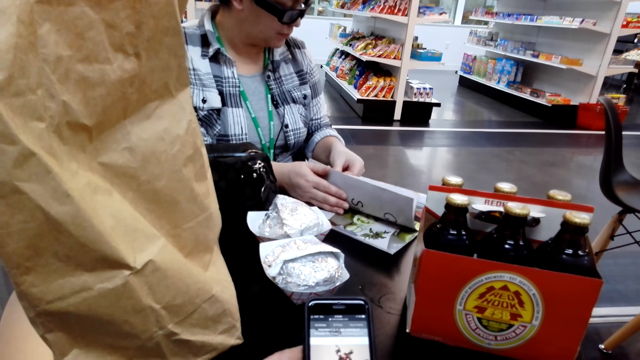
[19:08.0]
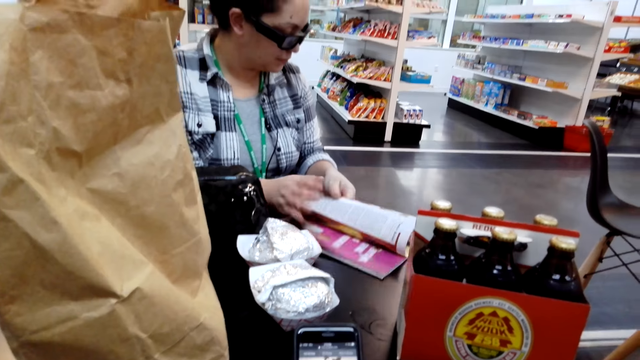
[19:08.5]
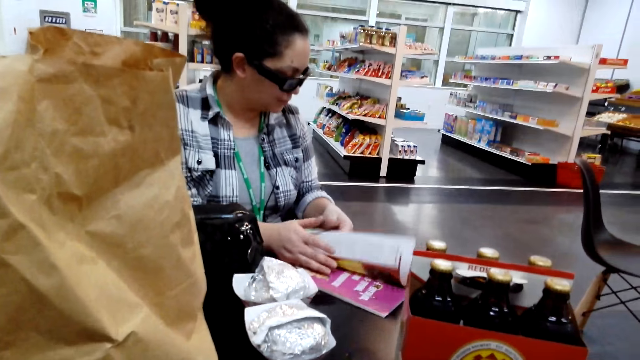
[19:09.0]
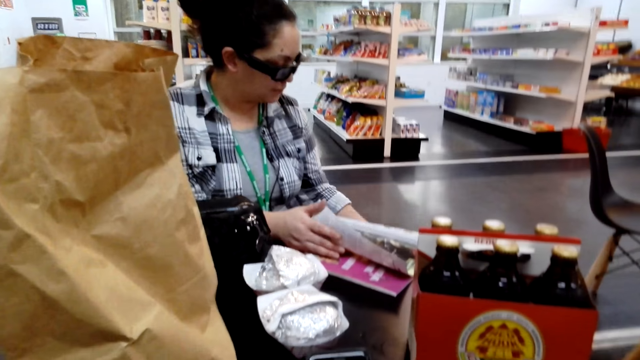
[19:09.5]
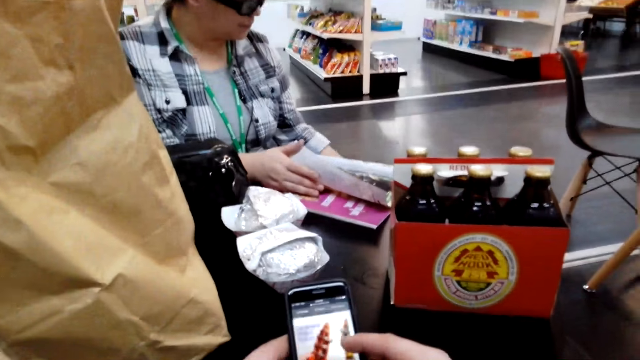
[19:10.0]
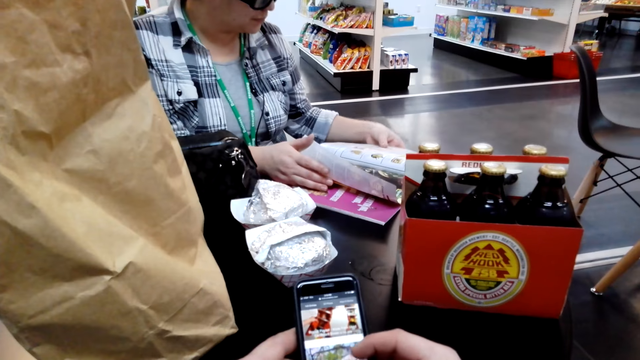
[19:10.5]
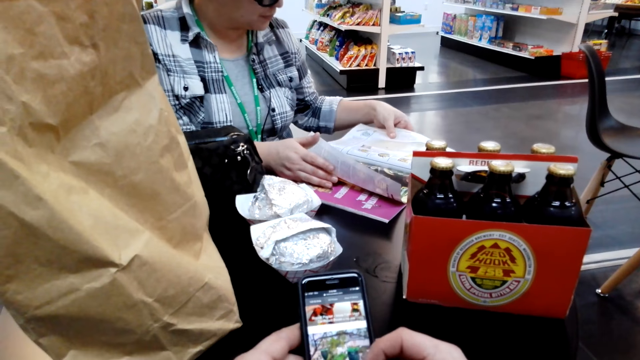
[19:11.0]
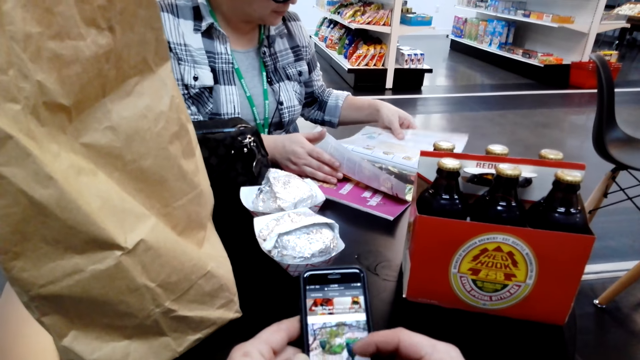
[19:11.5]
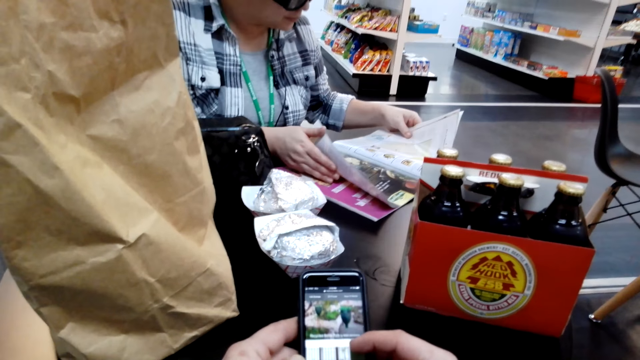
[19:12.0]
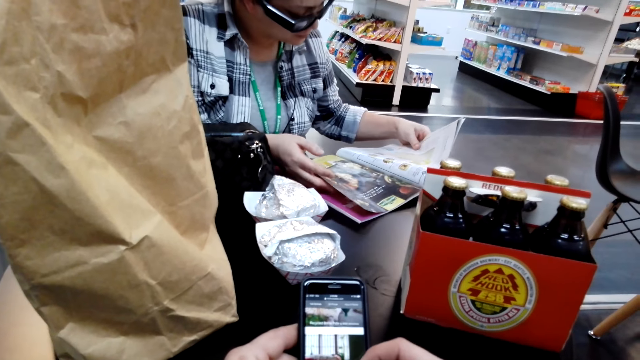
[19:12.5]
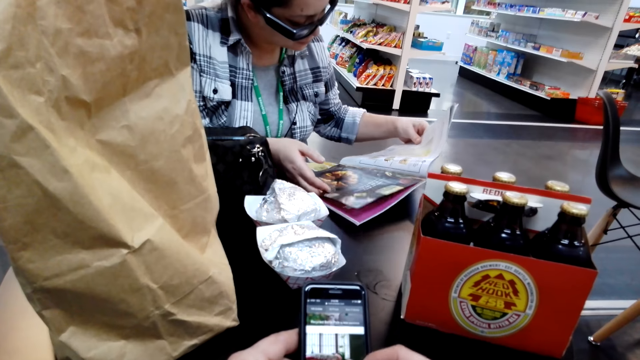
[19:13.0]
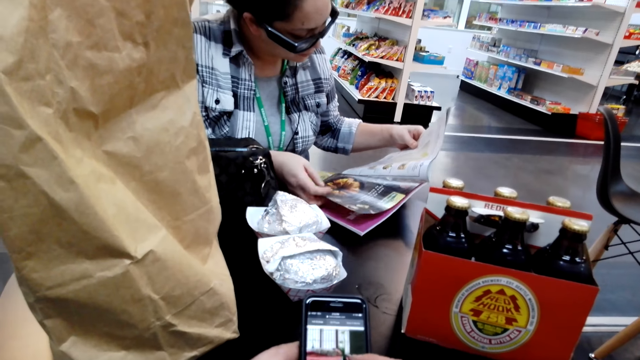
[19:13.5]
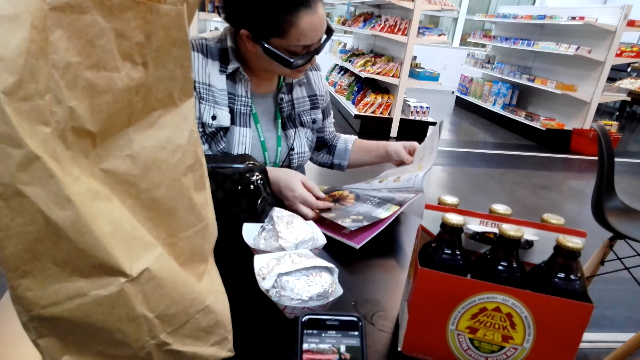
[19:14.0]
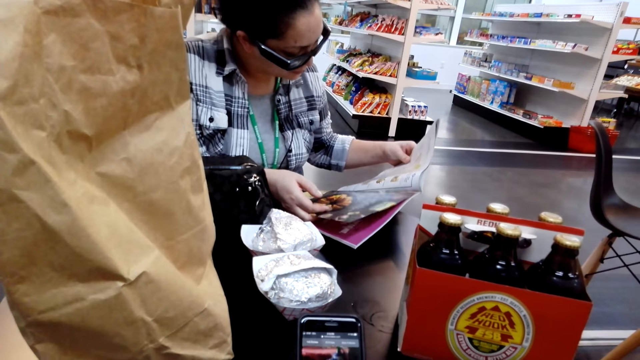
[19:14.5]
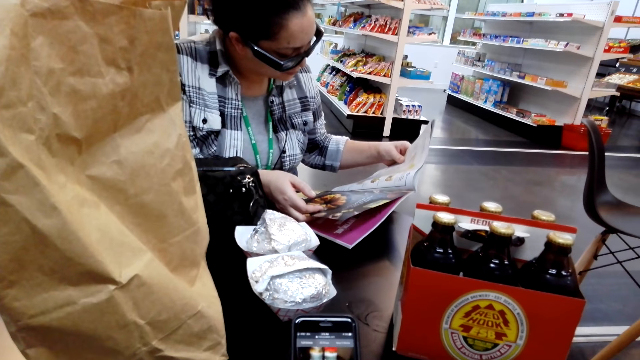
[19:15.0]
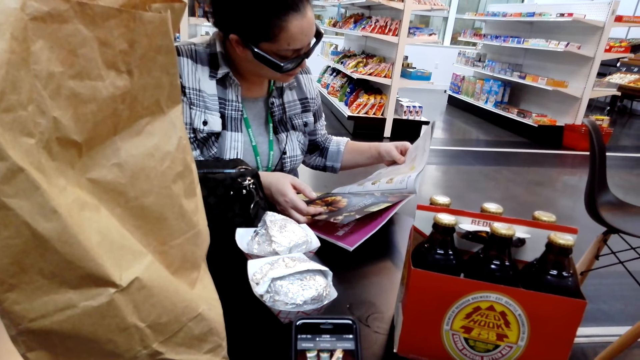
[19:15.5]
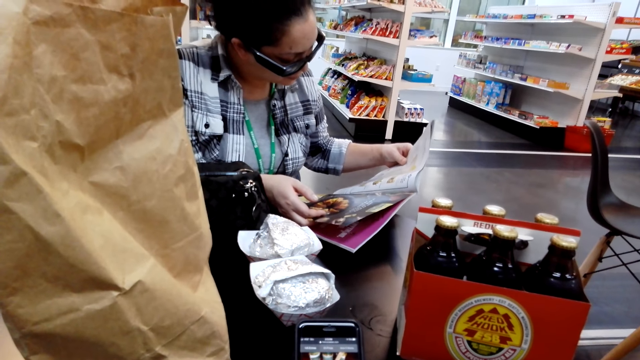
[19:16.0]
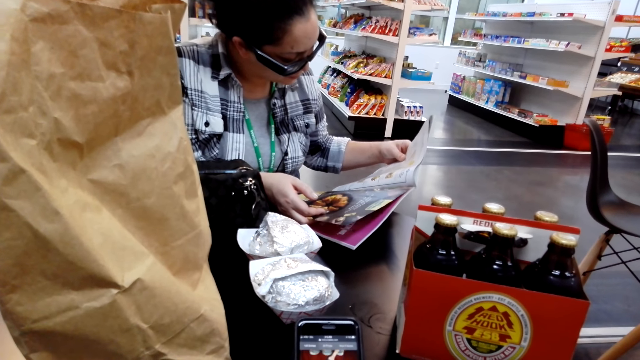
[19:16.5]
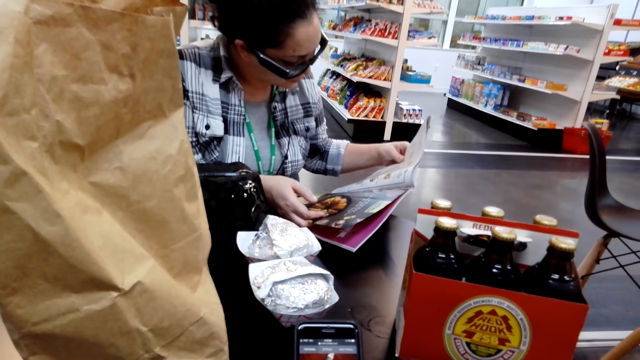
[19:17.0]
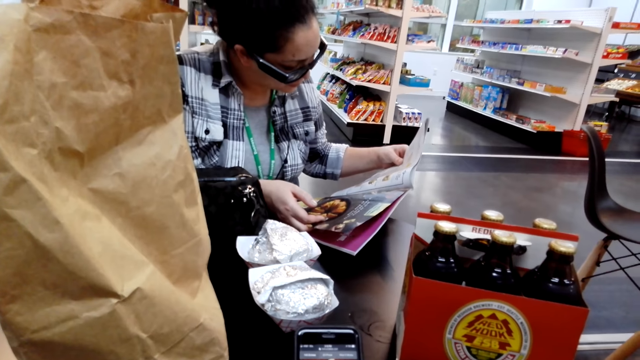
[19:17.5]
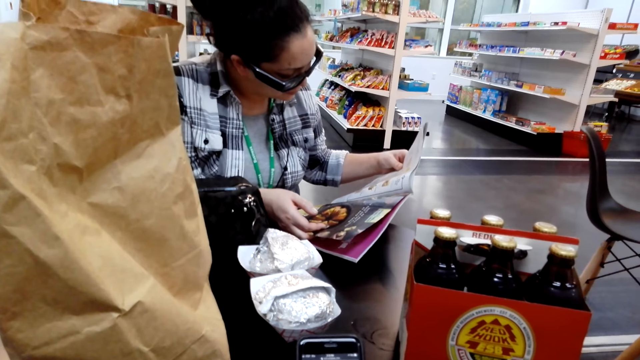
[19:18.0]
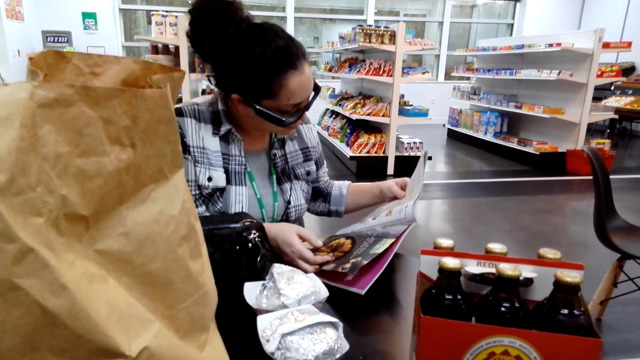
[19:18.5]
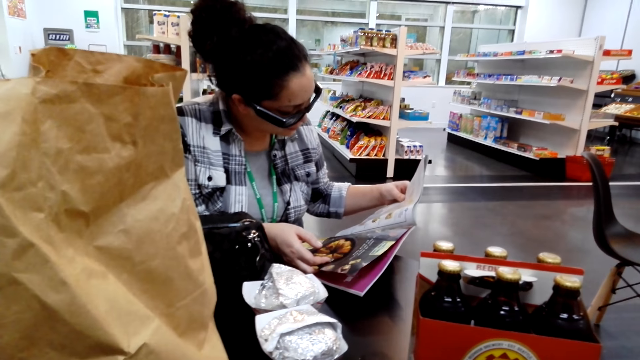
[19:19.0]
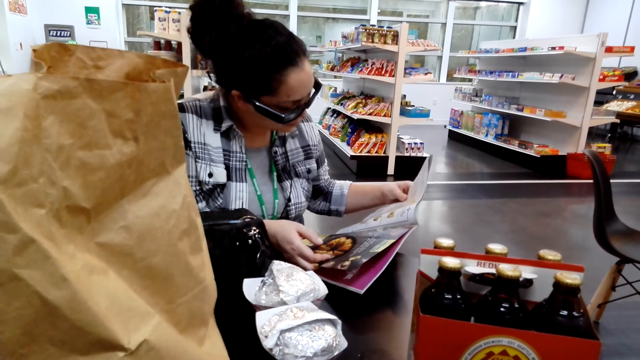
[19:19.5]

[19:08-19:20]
The camera wearer scrolls through the phone. They sing.

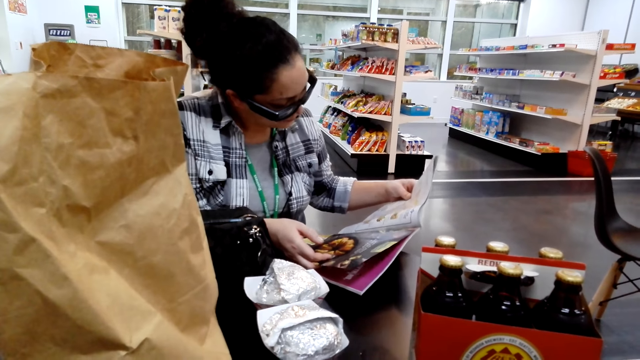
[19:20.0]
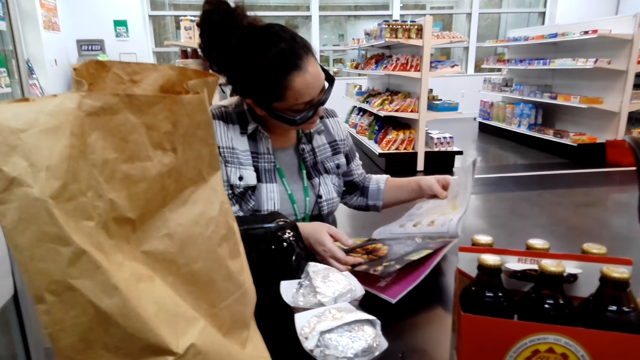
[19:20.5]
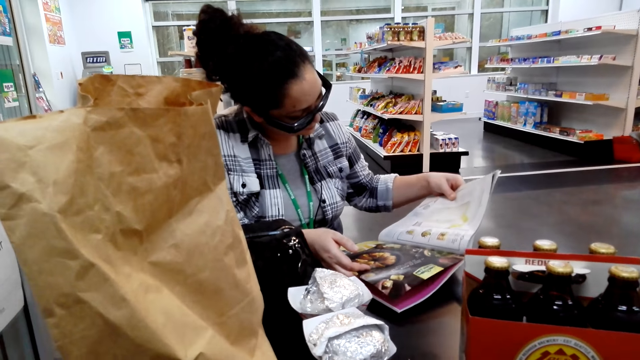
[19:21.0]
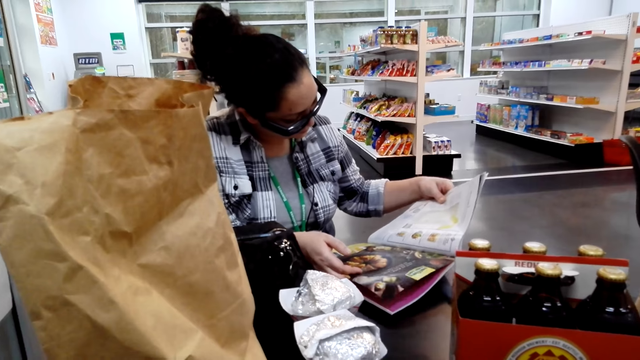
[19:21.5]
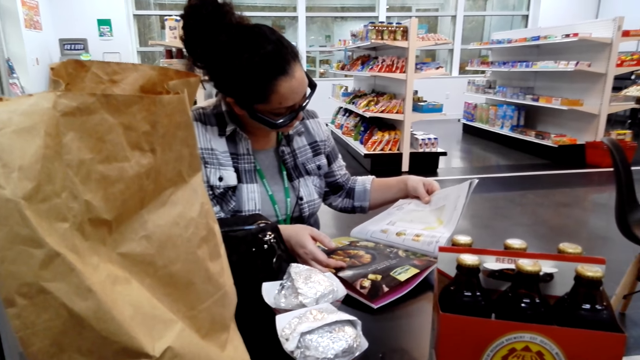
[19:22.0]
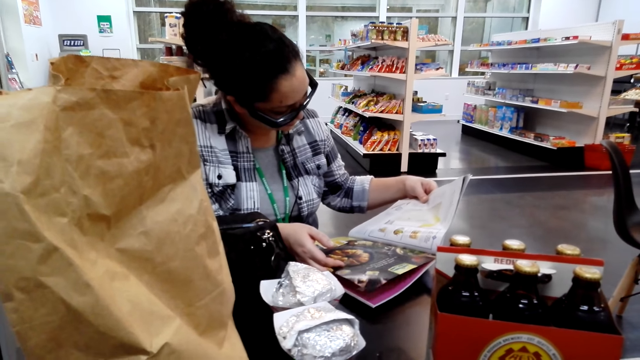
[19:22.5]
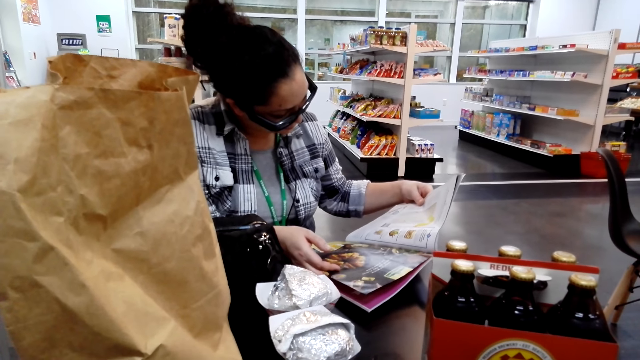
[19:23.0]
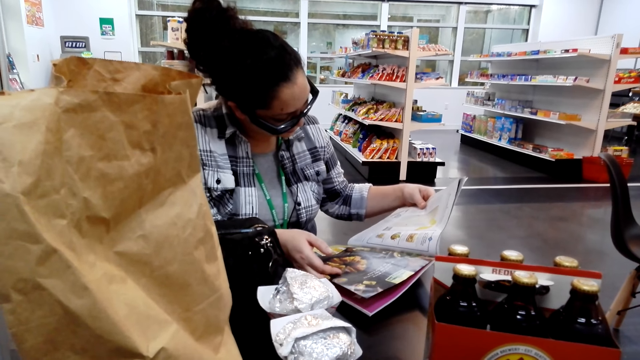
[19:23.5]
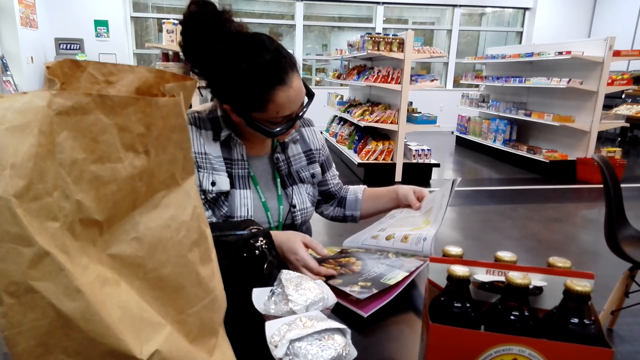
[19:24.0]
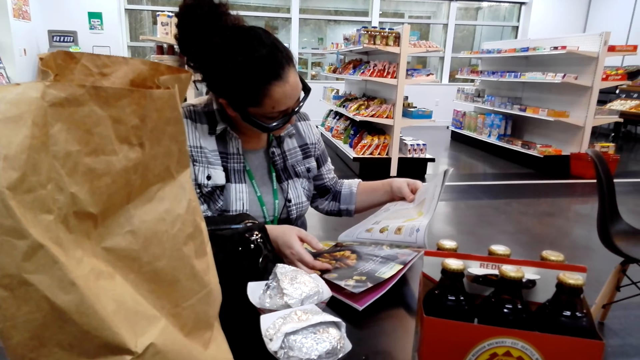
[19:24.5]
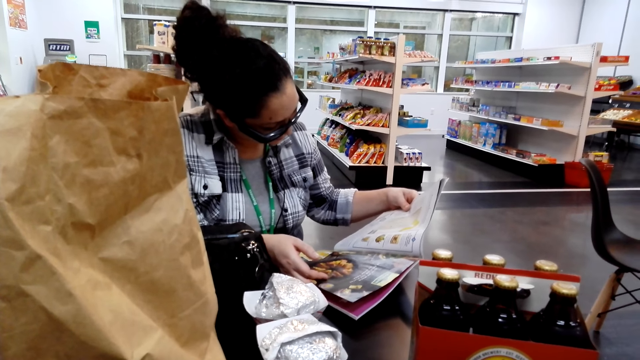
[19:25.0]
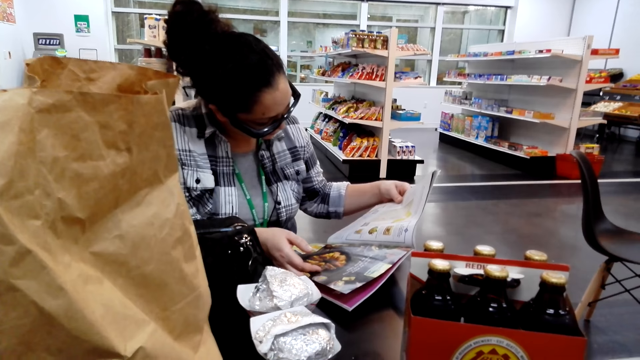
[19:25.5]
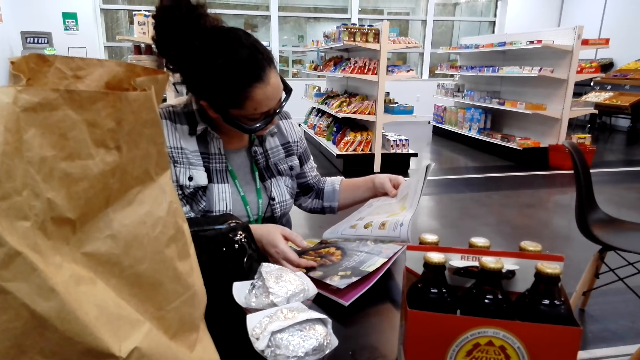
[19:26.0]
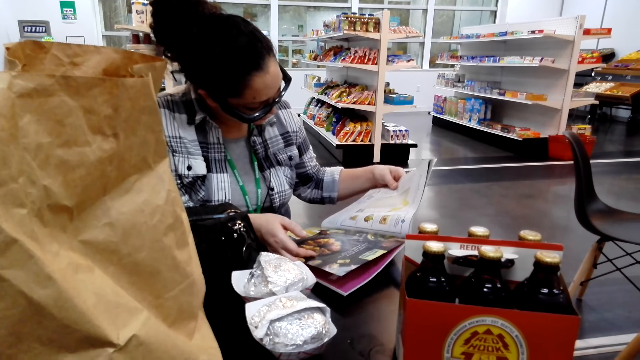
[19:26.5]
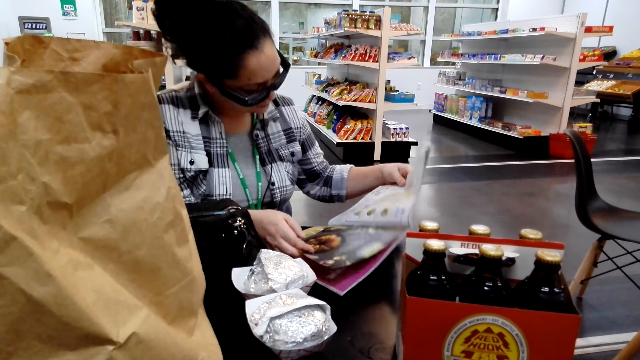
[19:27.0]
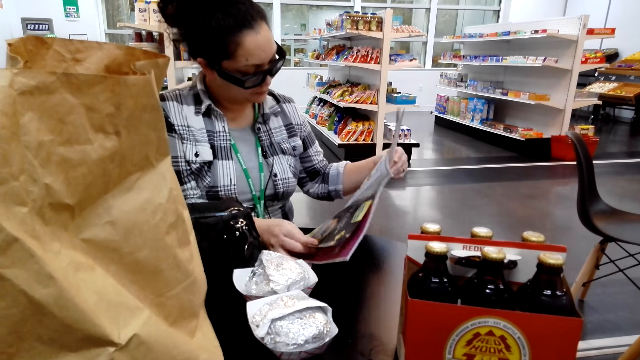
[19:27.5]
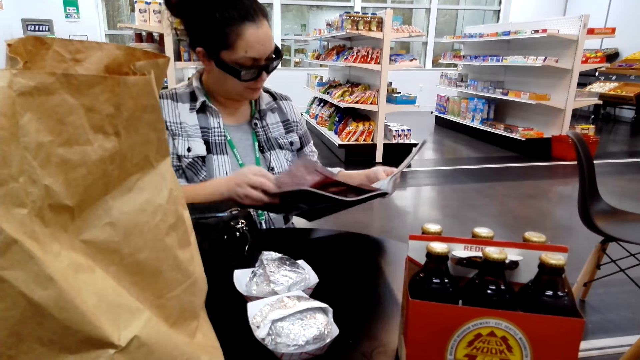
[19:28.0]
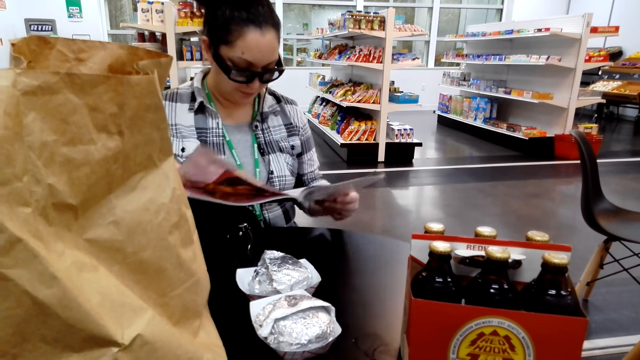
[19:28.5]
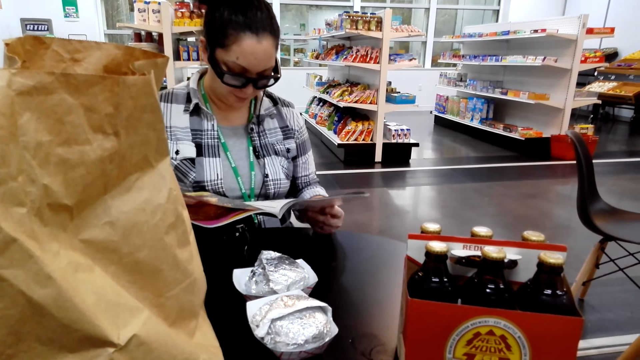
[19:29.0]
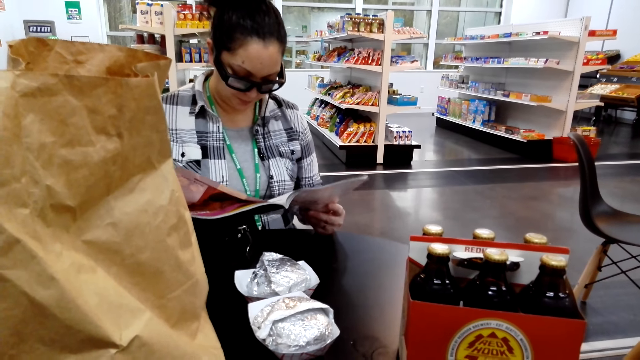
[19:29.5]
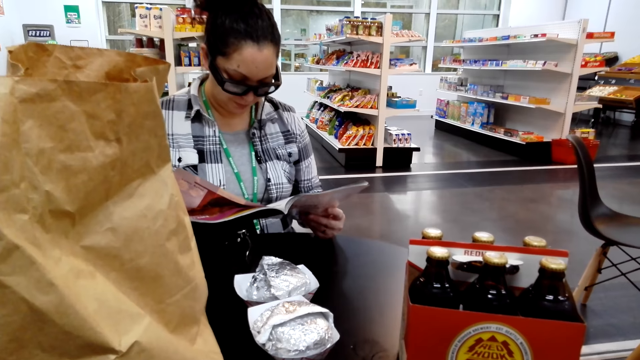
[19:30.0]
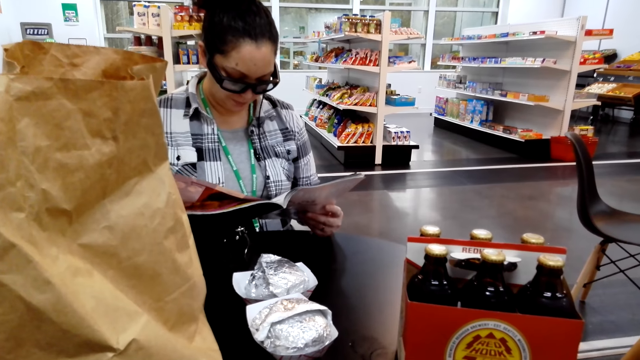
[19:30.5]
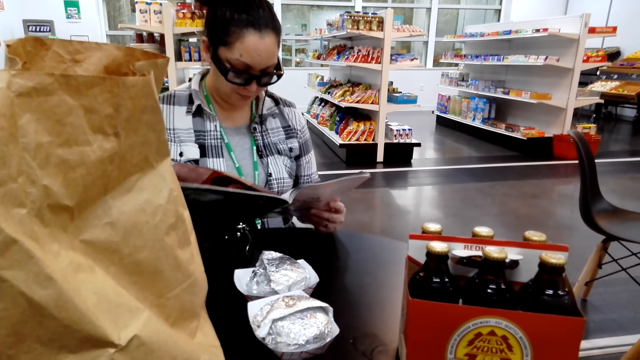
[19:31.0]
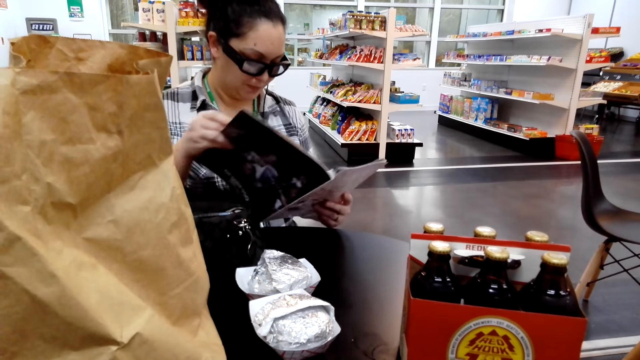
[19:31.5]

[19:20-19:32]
A woman picks up a book from the table. The woman looks at the book closely.
